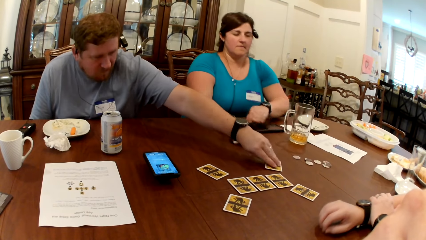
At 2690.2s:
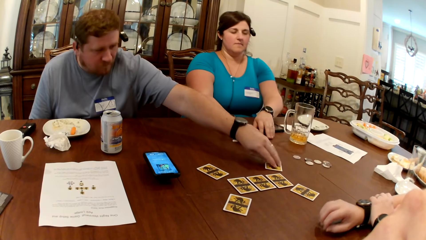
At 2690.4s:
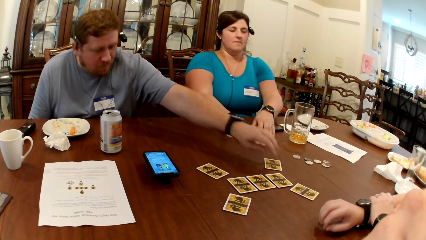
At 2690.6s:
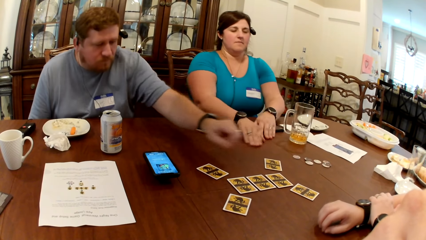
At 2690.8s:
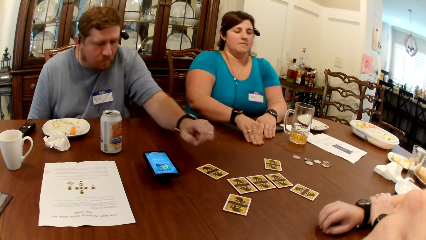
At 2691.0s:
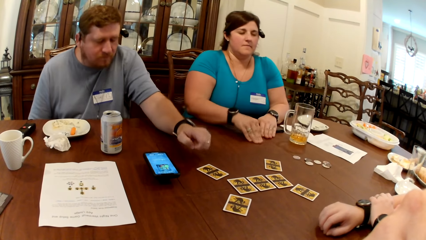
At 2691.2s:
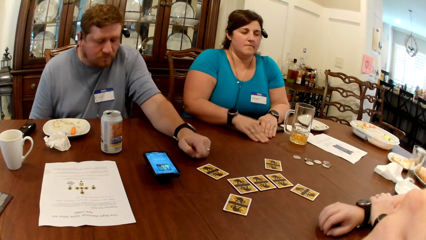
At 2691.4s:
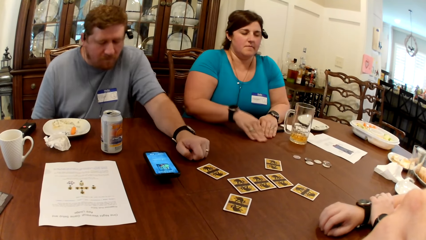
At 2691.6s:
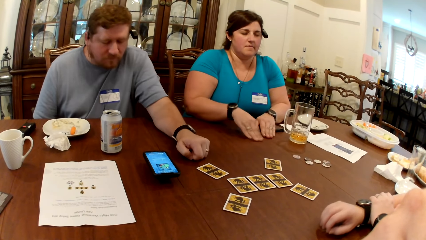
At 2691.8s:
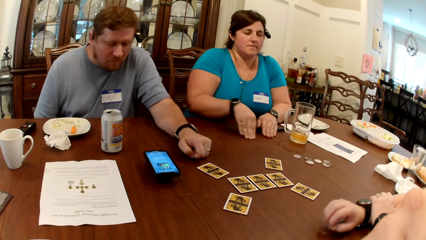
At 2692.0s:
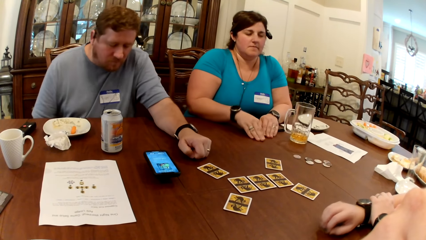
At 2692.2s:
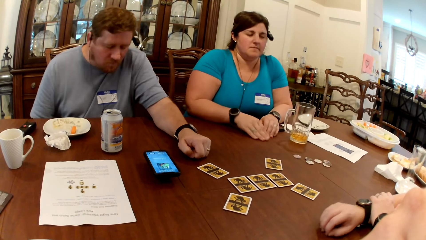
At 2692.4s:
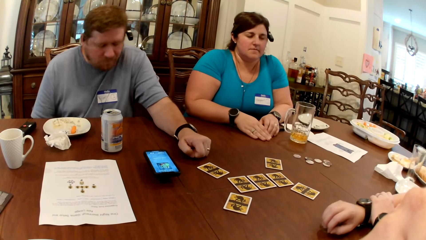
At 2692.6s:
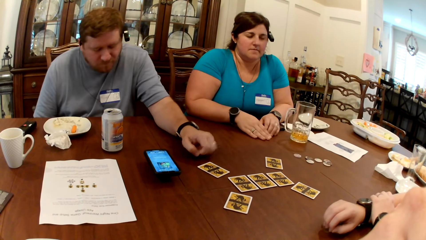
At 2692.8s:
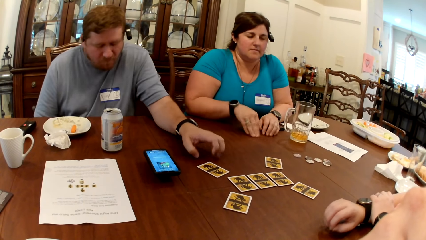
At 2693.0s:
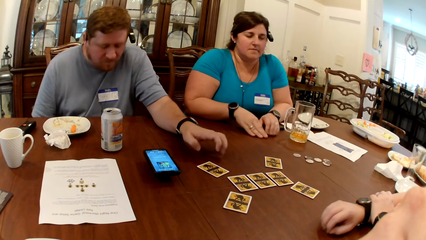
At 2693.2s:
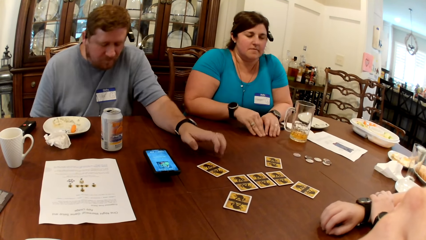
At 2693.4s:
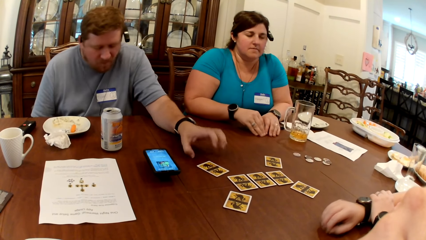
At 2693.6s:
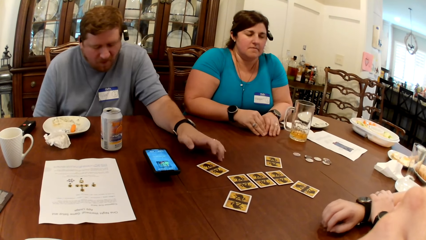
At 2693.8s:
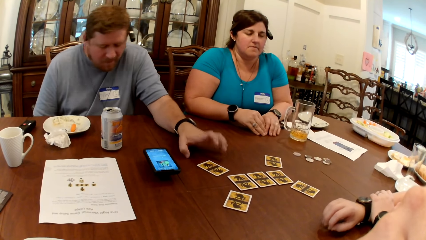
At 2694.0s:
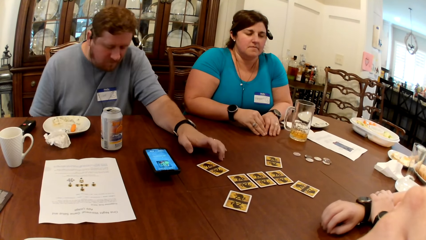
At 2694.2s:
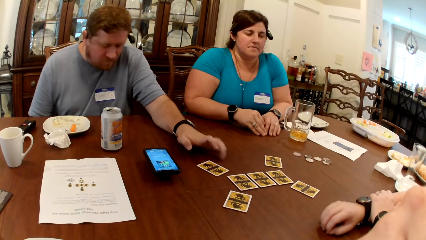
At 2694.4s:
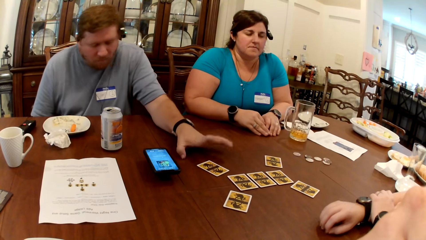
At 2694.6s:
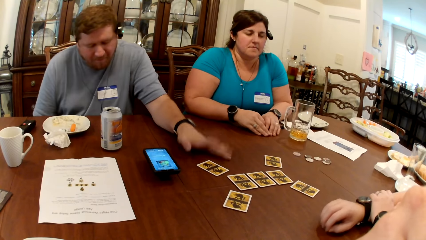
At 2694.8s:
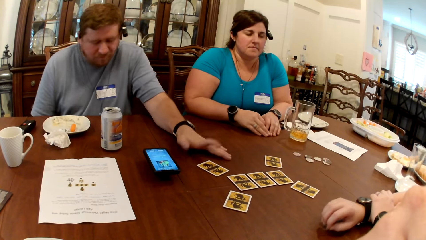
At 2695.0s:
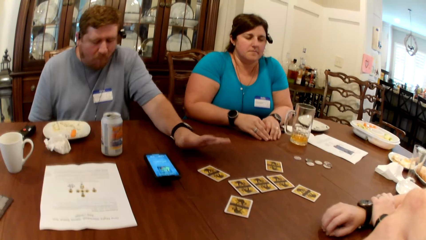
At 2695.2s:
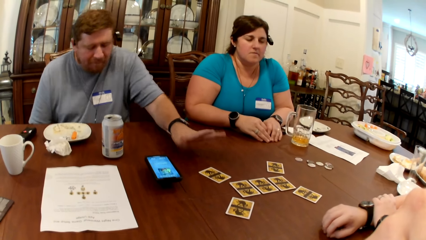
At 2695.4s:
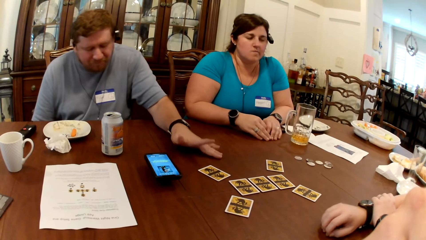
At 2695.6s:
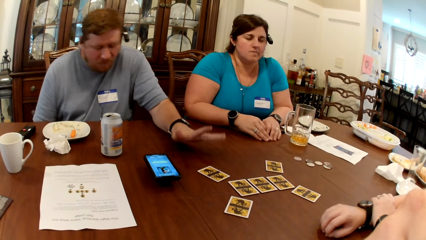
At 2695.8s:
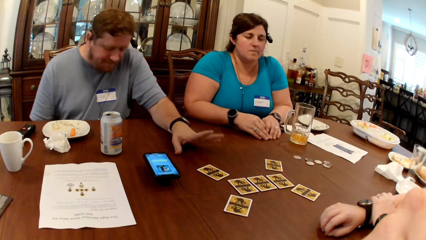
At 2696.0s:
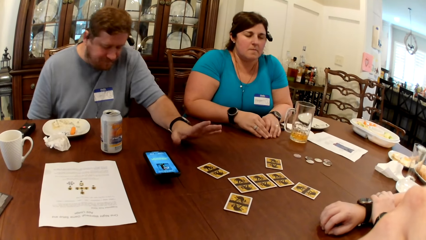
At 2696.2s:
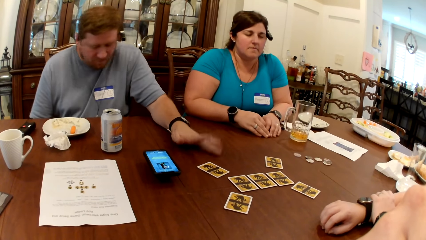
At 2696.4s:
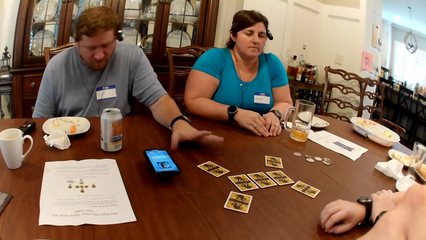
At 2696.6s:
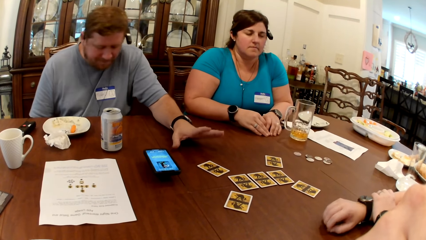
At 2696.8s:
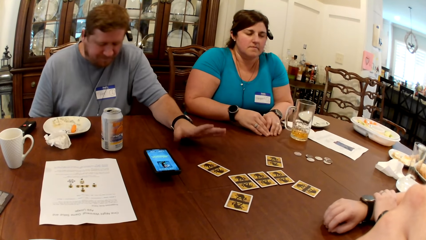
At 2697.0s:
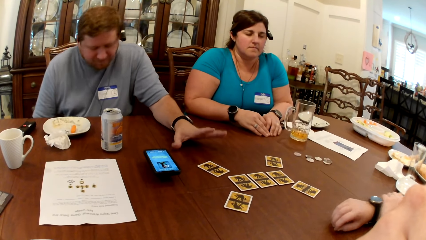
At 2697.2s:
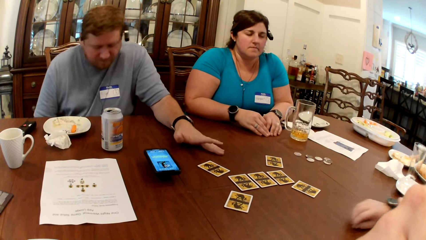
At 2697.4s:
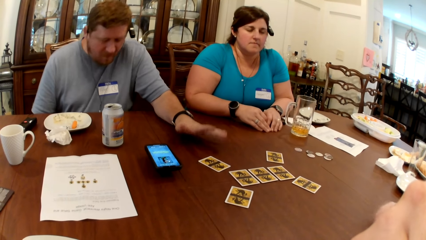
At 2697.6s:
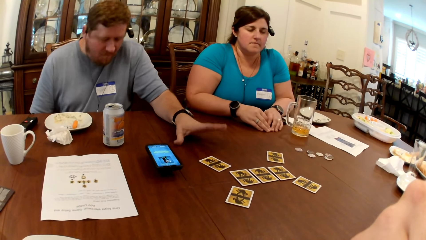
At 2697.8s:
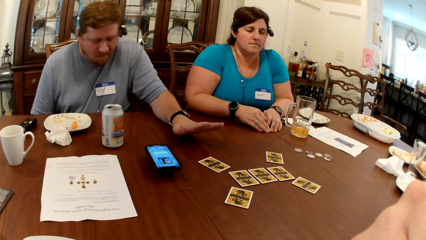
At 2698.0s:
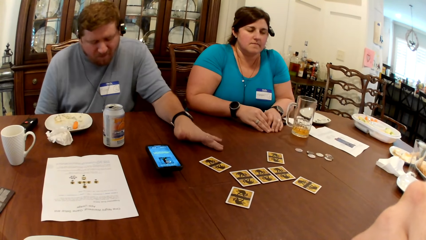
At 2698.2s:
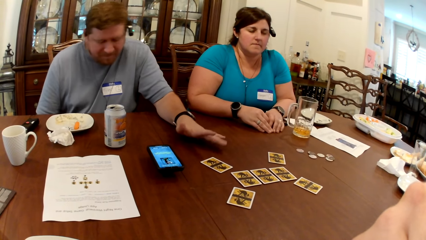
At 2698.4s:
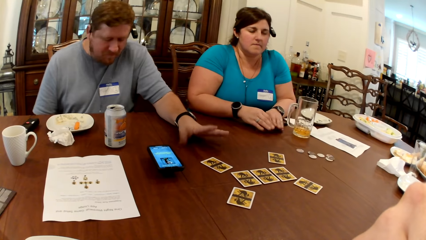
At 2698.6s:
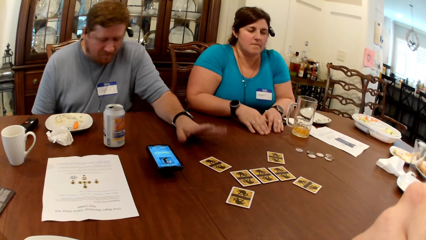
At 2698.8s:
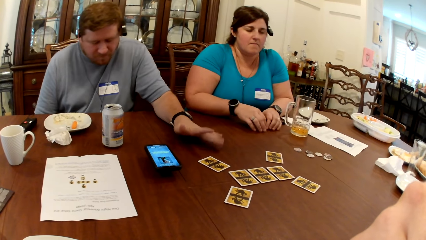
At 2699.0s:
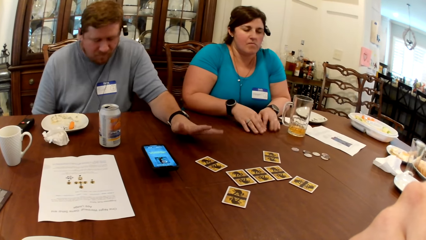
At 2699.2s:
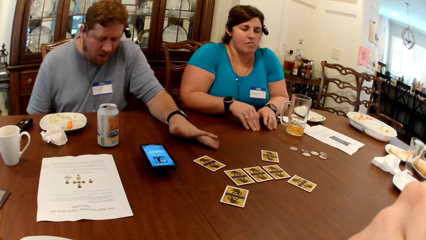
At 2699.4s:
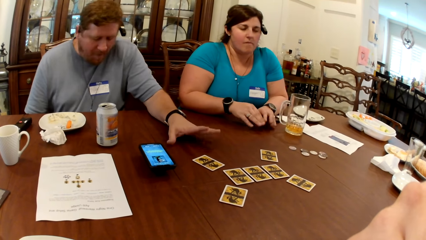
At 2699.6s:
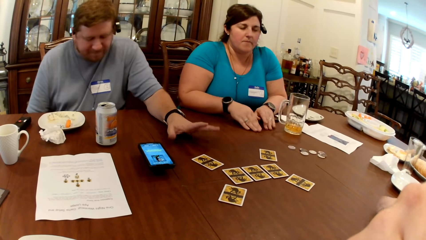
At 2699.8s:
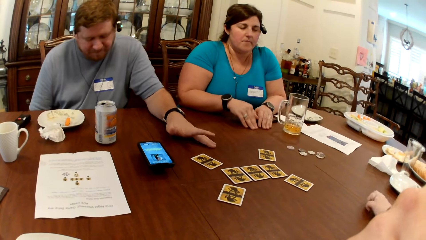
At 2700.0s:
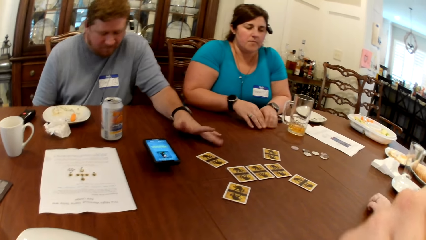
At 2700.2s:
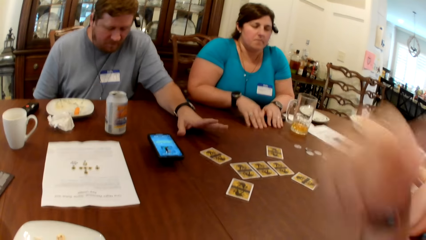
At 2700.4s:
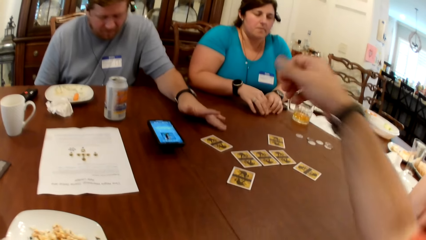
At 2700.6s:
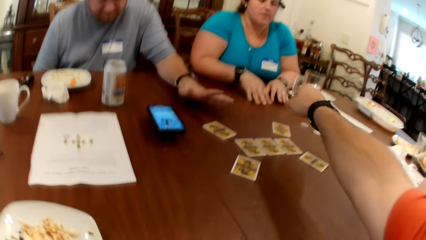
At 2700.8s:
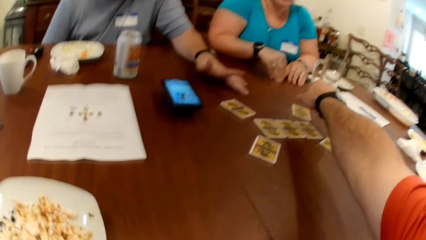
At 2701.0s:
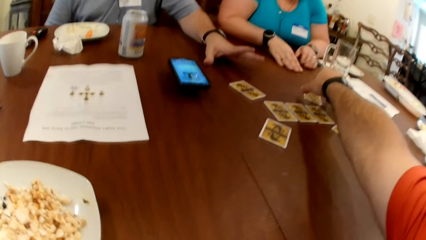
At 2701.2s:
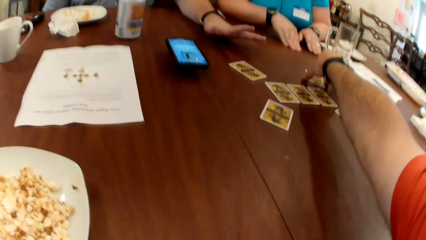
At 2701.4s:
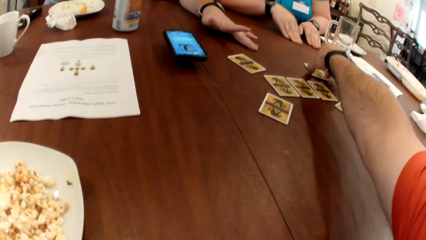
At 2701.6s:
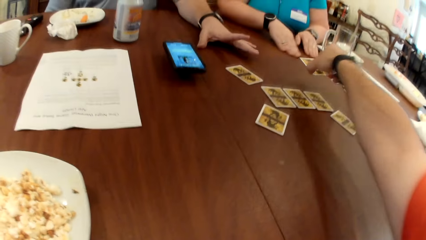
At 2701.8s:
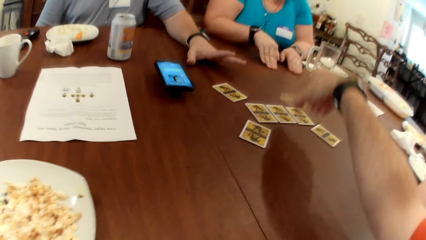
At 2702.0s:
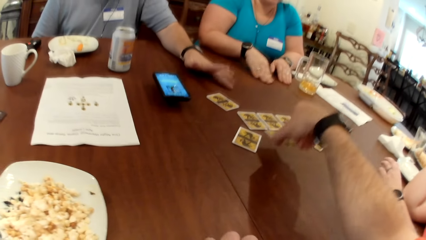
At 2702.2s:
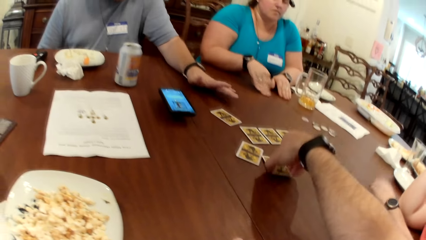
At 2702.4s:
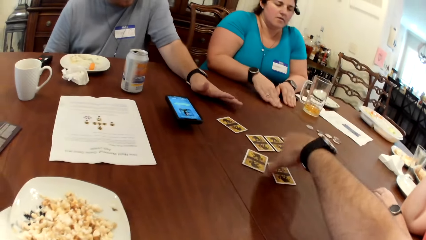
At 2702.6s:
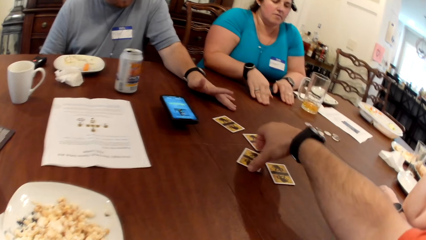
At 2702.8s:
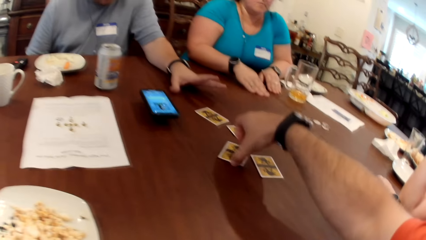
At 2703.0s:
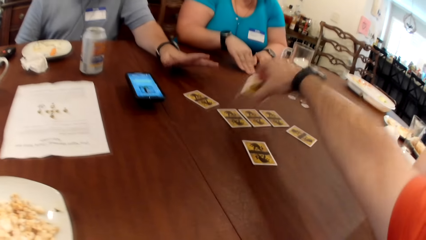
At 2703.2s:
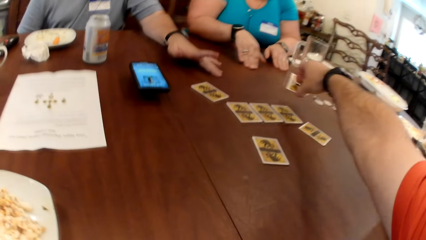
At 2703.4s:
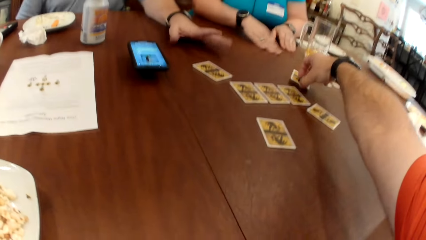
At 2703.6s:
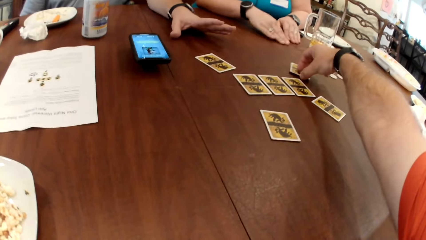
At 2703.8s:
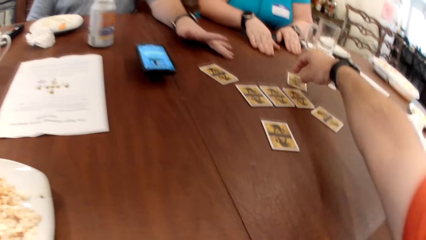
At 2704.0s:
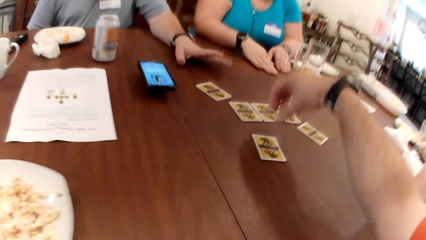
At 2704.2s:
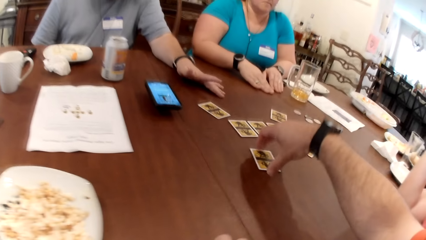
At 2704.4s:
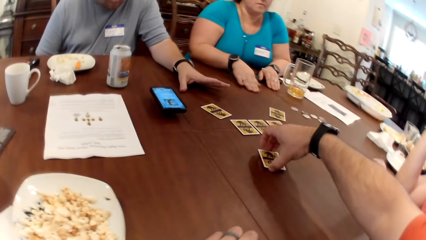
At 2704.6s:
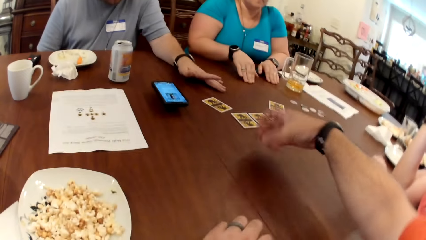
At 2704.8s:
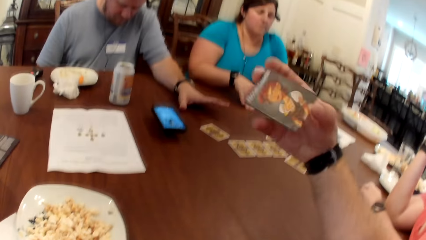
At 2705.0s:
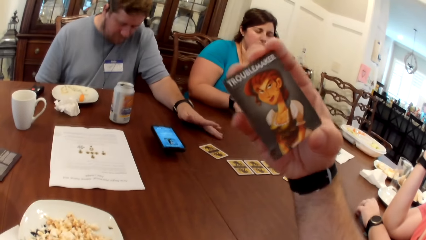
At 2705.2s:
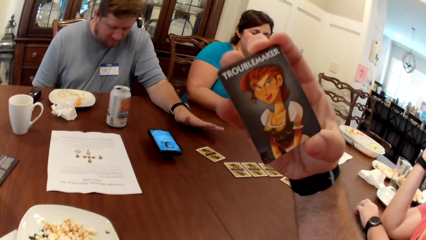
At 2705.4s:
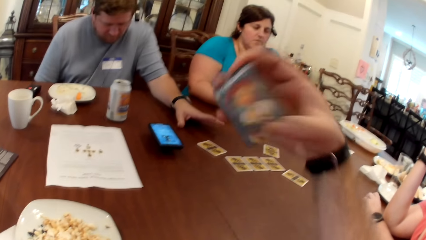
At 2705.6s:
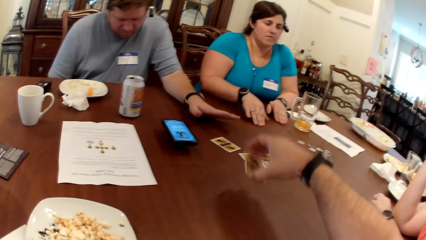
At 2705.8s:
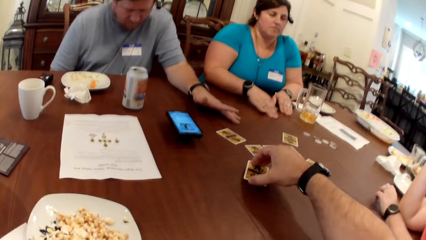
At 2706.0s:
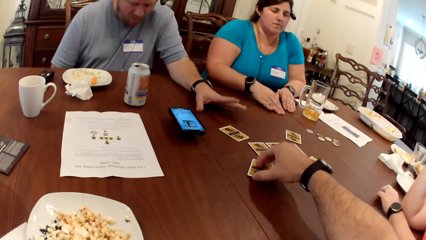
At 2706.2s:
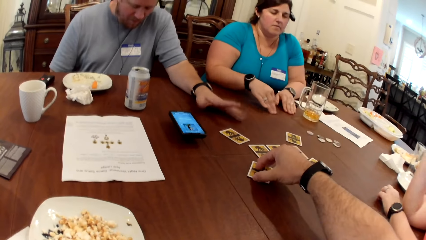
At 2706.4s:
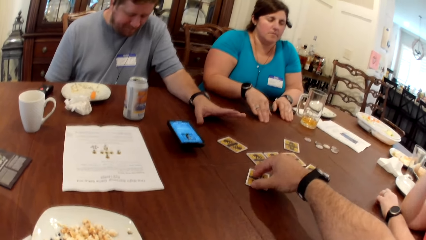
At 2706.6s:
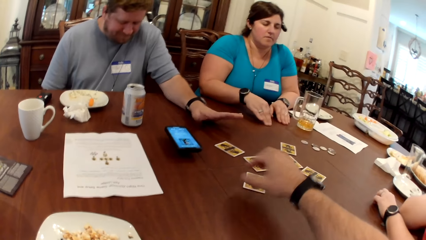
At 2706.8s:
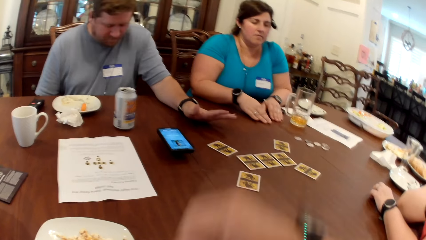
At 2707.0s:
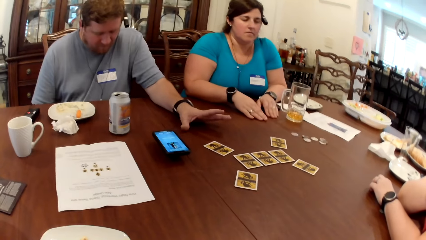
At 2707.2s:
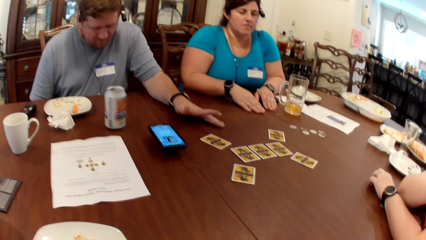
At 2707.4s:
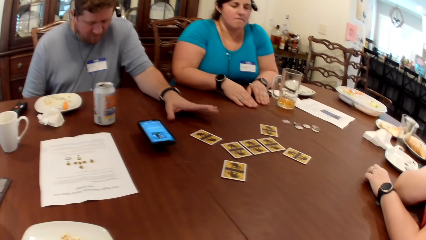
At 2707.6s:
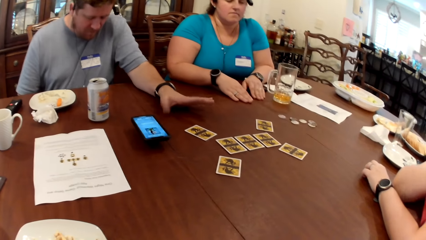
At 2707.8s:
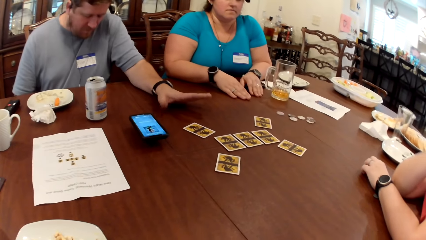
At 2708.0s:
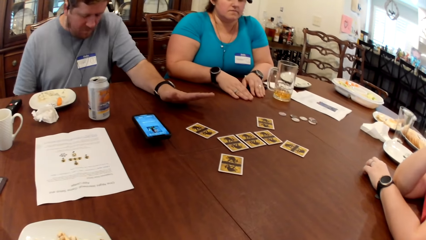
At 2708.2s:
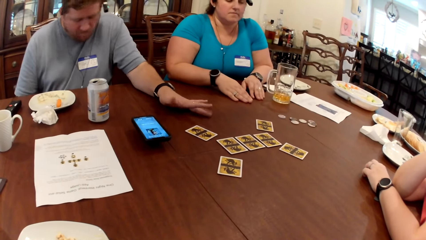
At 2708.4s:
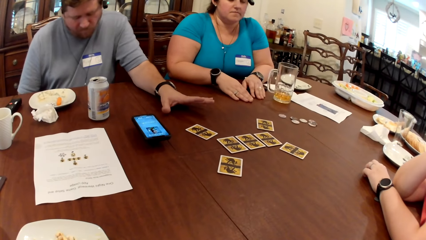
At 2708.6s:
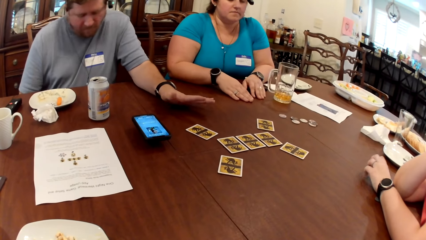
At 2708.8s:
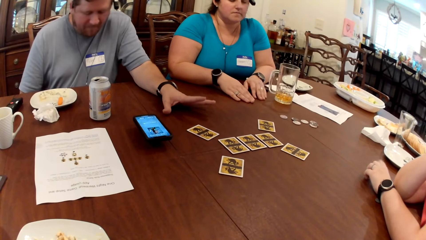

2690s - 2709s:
The camera wearer picks the card from the table with his right hand. He moves the cards on the table. He drops the card in his right hand on the table. He picks the card from the table with his right hand. He drops the card in his right hand on the table. He picks the card from the table with his right hand. He drops the card in his right hand on the table.
